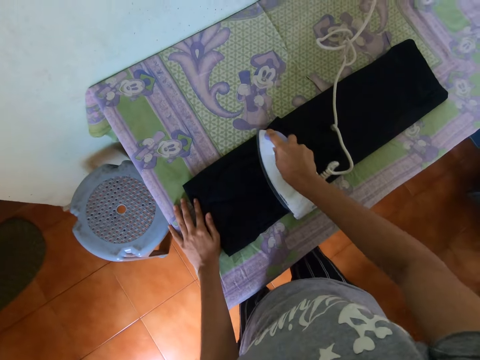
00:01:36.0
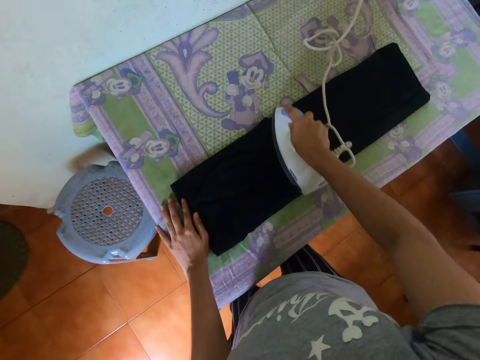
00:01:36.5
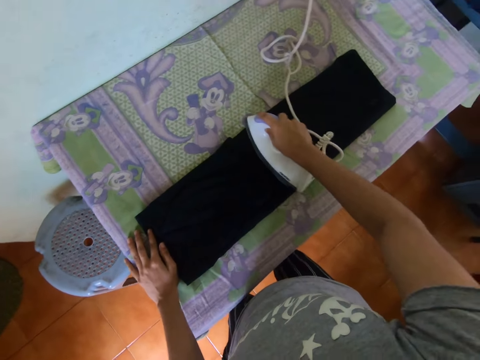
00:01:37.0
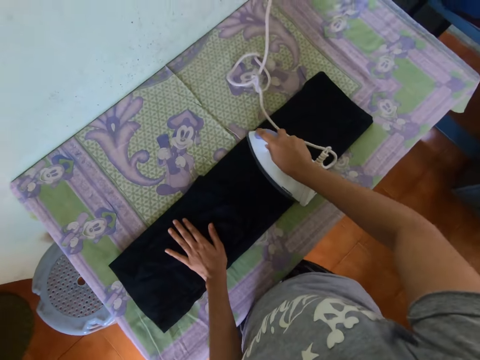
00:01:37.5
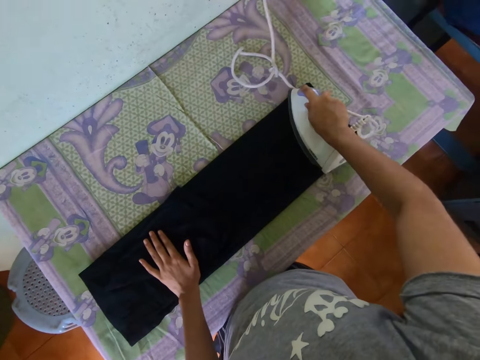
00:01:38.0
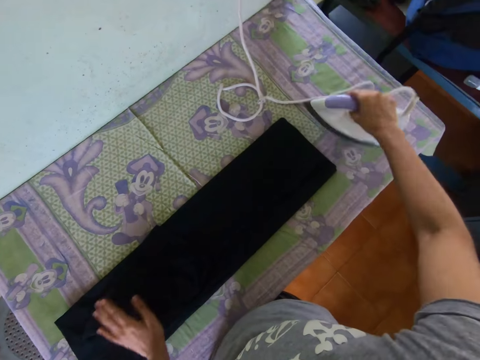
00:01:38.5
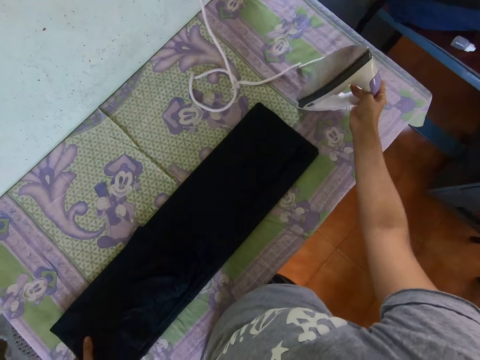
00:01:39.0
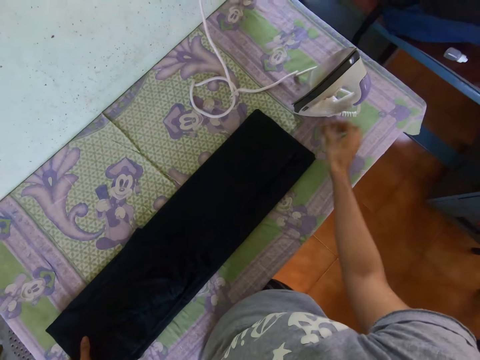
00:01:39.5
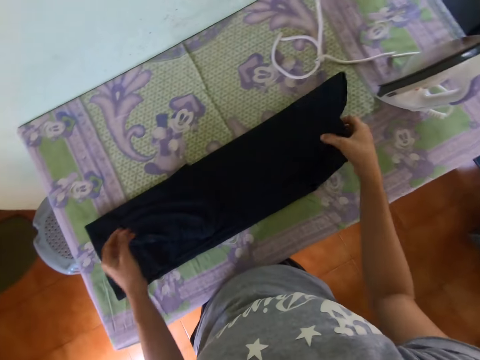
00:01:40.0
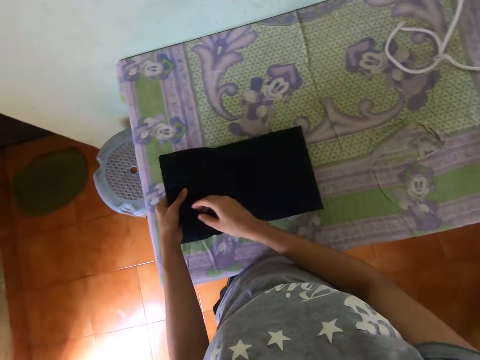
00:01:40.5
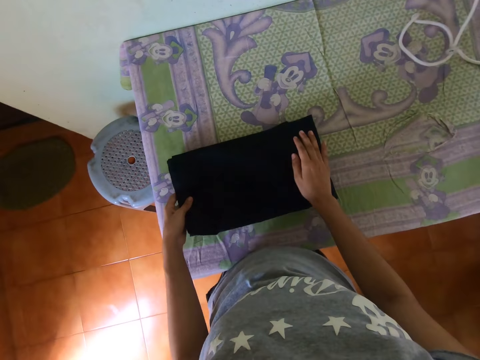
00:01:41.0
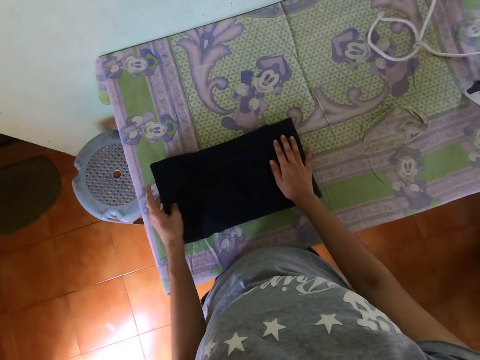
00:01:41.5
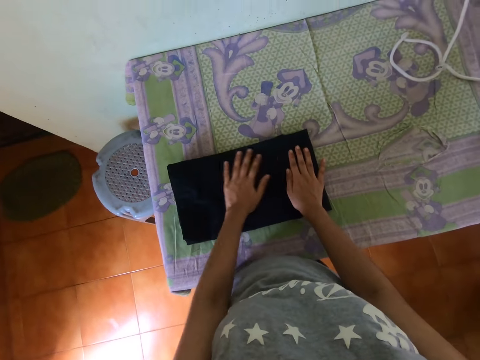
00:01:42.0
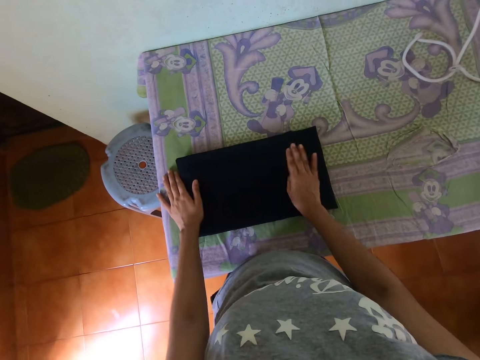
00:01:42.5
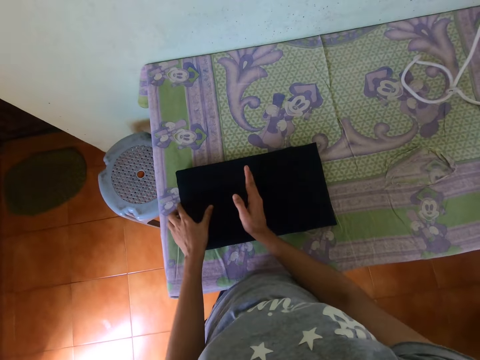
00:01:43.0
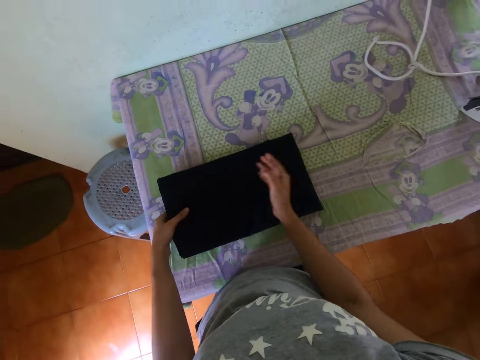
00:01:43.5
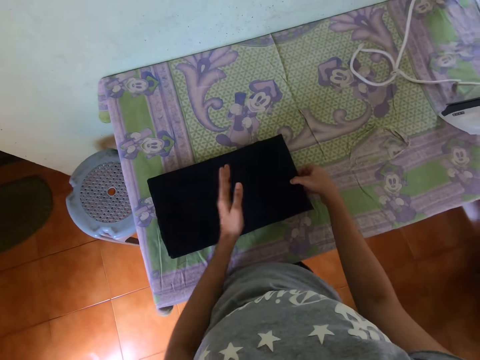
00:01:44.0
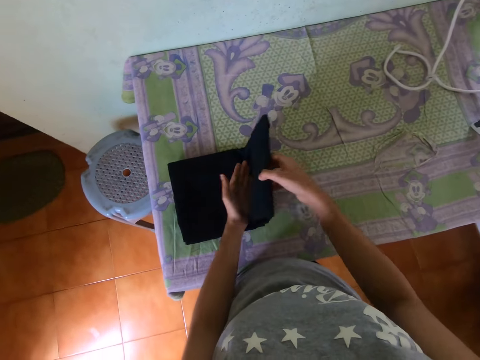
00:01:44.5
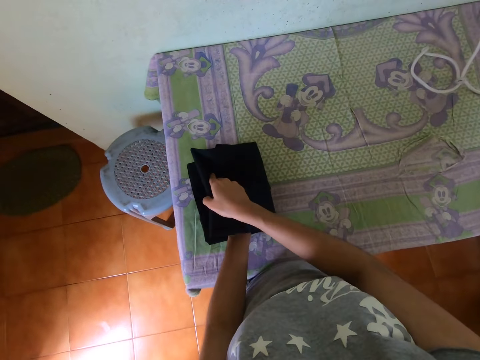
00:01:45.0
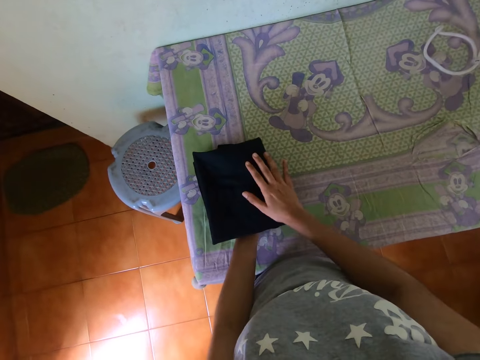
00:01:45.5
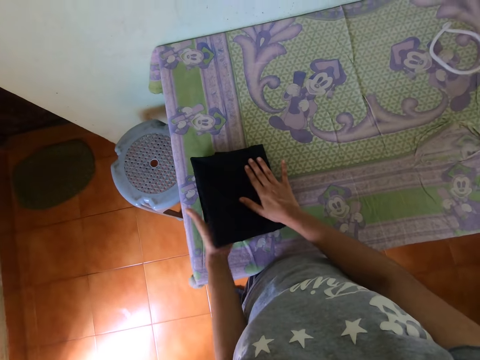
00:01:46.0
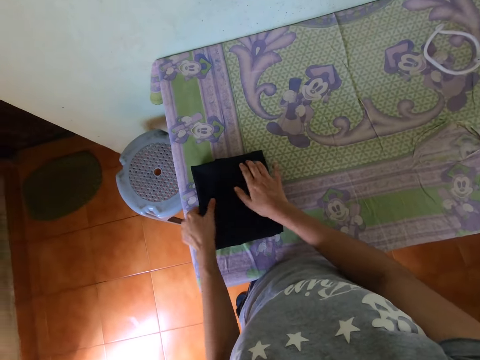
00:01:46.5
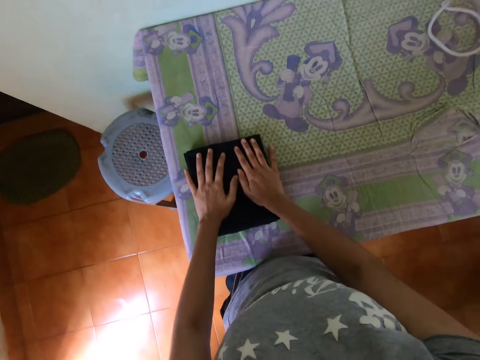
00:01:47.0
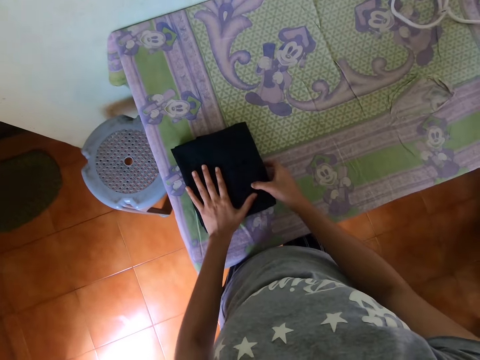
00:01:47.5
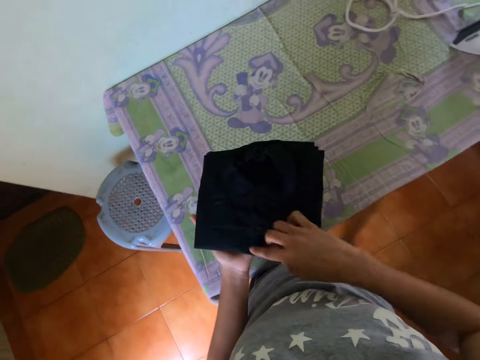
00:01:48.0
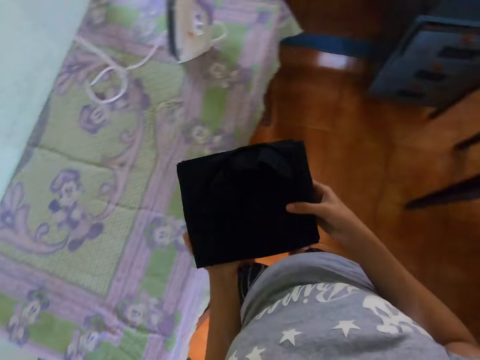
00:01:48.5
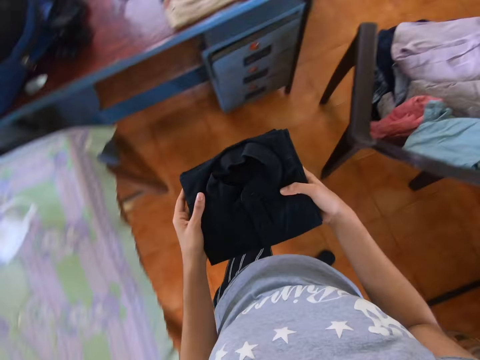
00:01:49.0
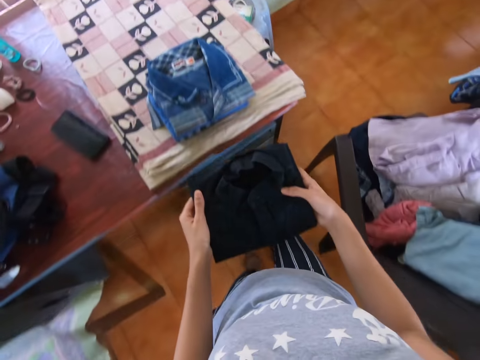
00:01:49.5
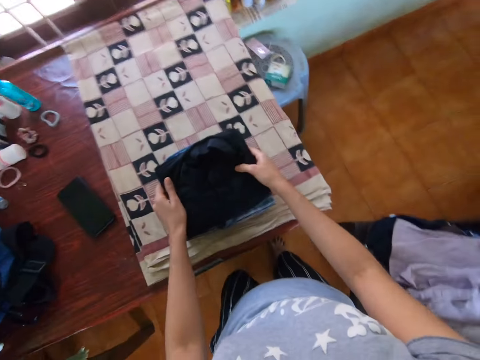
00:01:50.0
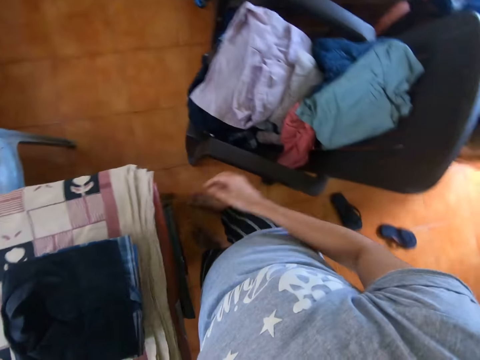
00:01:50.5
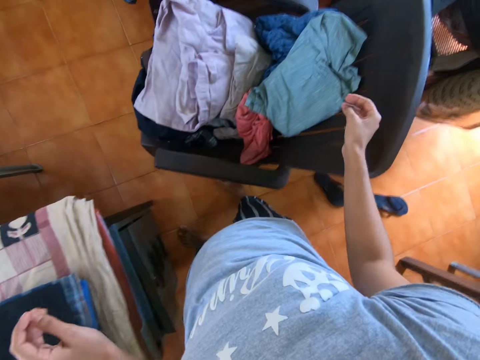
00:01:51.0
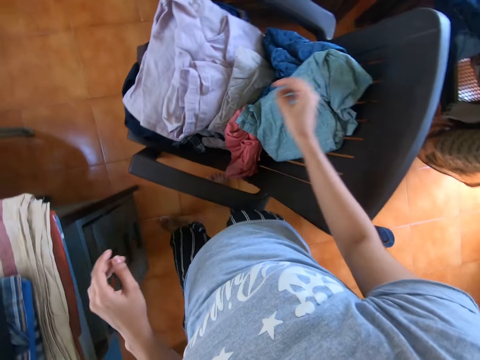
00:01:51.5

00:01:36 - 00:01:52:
The camera wearer moves the left hand on the cloth. They put an iron on the table. They fold the cloth. They align the cloth with the left hand. They fold the cloth. They put both hands on the cloth, pick the cloth from the table and turn around. They walk around, move towards the table, put the cloth on the table and turn around.

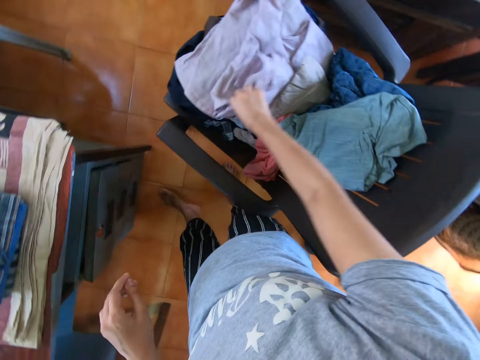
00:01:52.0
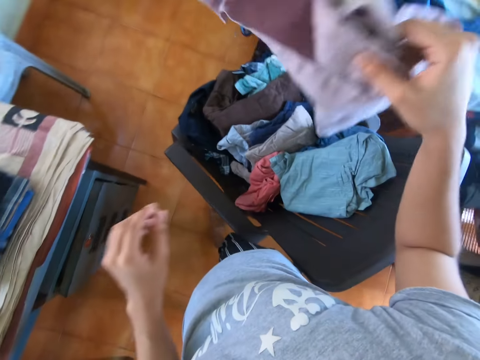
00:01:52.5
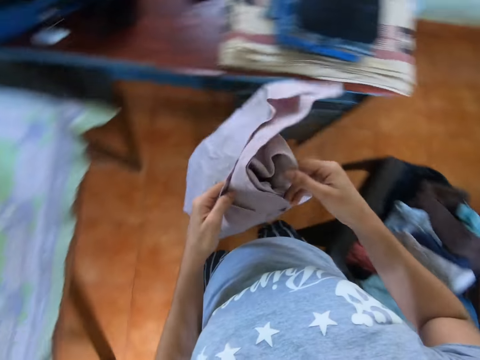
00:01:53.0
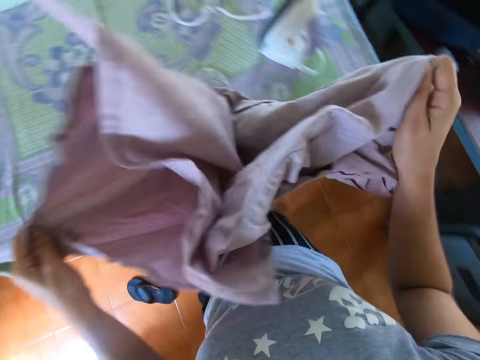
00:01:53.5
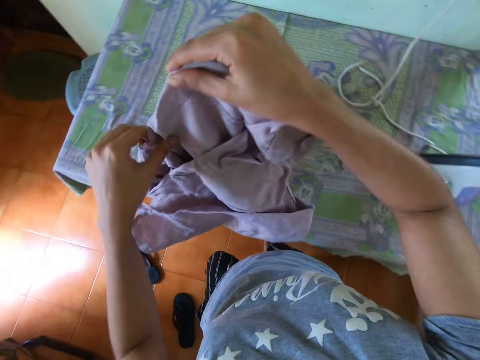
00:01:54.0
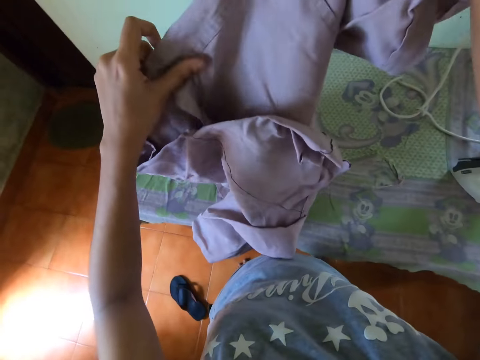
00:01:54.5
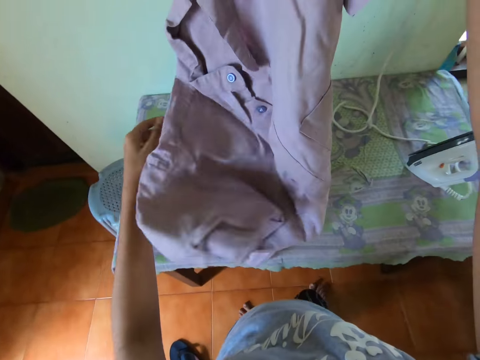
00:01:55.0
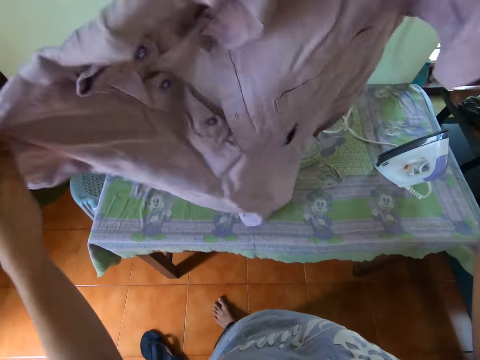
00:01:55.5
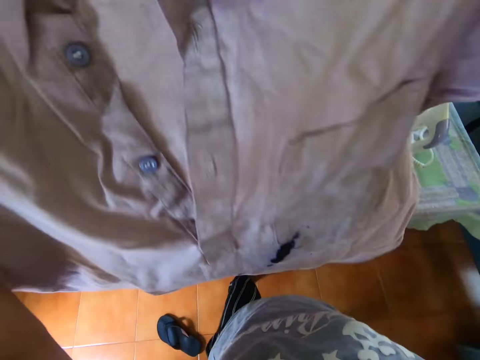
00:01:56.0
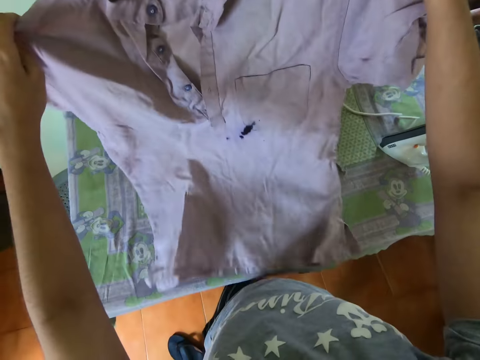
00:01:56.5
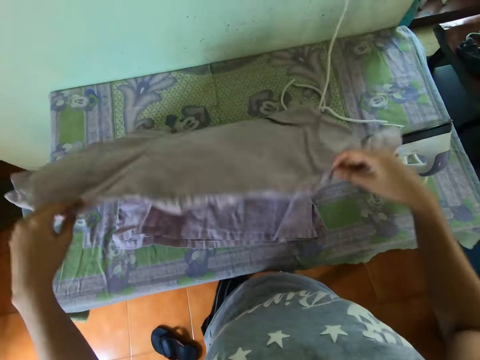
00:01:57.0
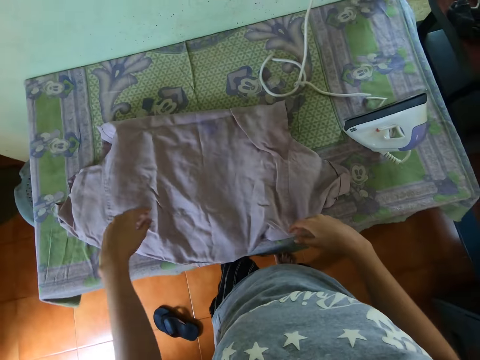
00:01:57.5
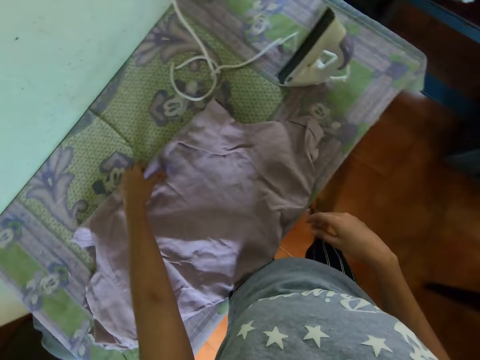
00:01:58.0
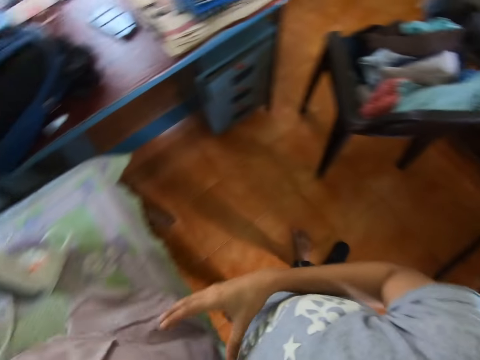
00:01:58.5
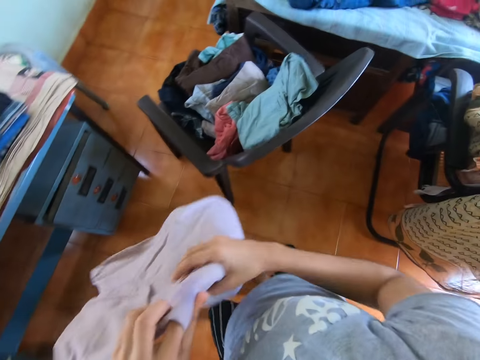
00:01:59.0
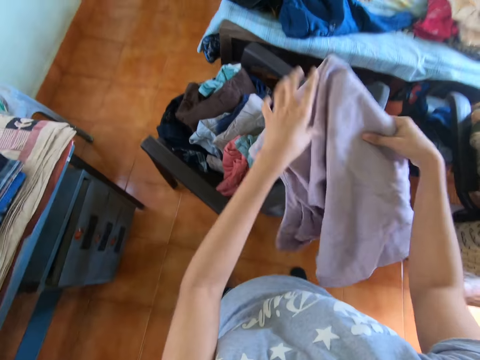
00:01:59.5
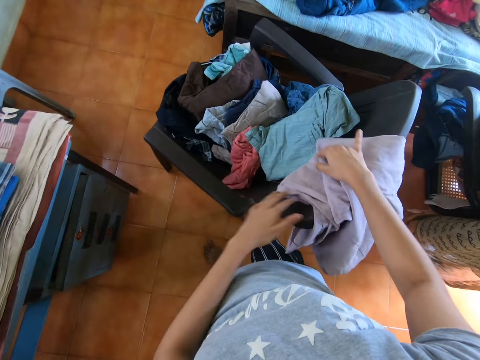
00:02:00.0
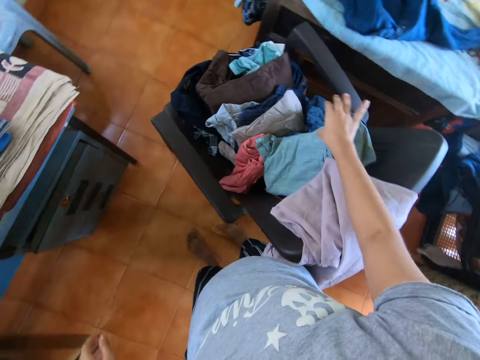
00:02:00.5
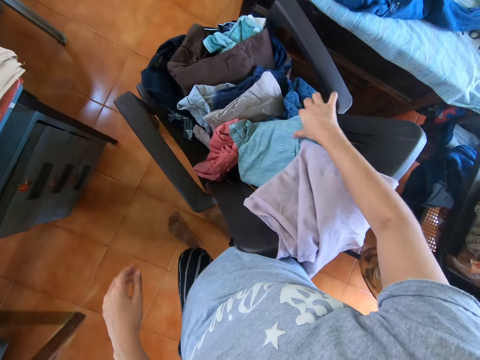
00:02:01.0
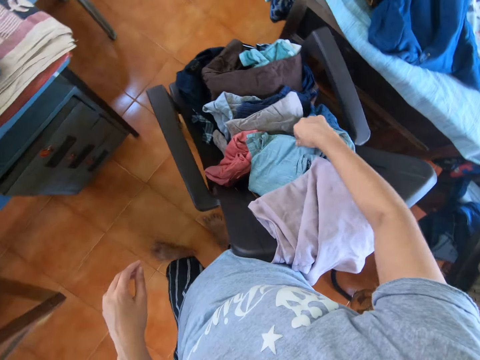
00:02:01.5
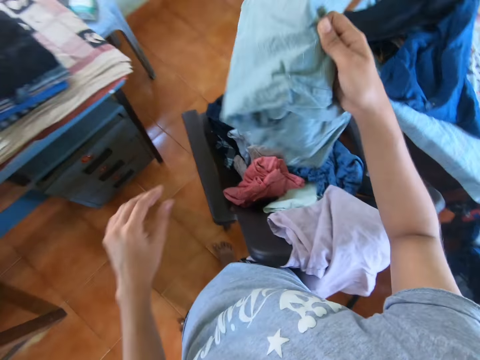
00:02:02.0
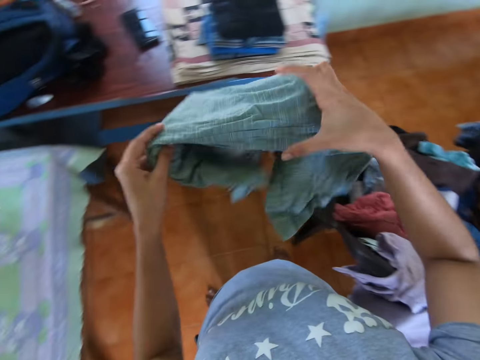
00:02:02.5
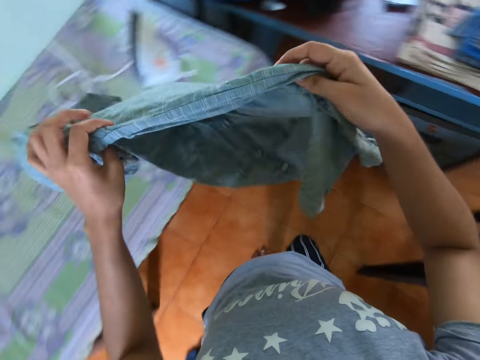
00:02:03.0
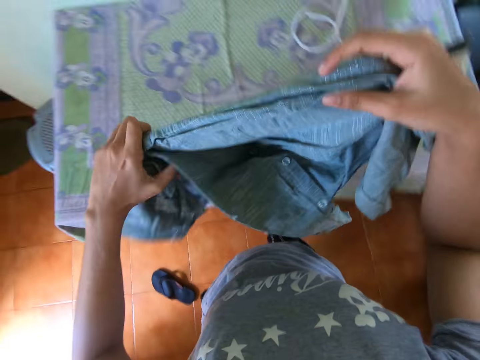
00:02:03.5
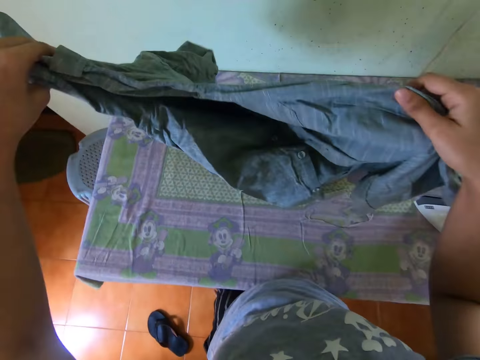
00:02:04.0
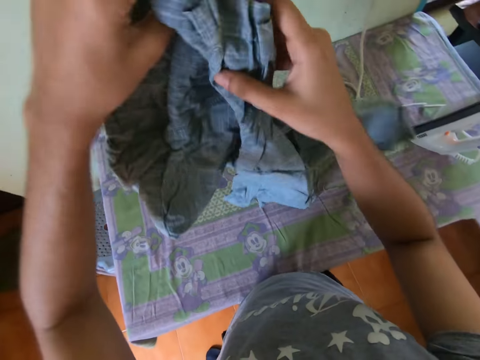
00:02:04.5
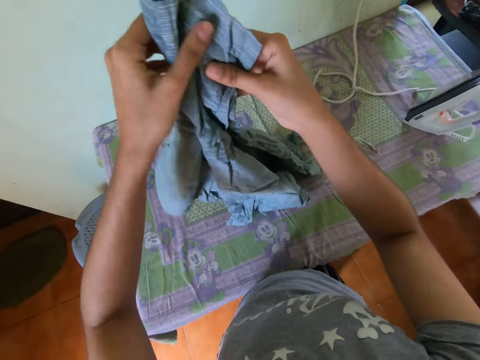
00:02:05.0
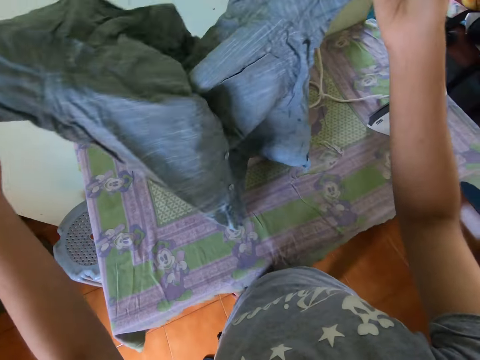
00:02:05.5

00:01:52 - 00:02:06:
The camera wearer picks a cloth from the seat. They unfold the cloth. They put the cloth on the table. They fold the cloth. They turn around. They pick the cloth from the table. They put the cloth on the seat. They pick another cloth from the seat. They turn around. They unfold the cloth.
